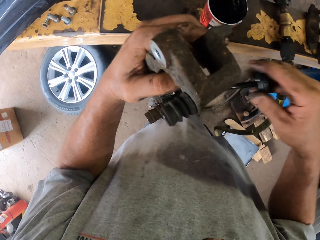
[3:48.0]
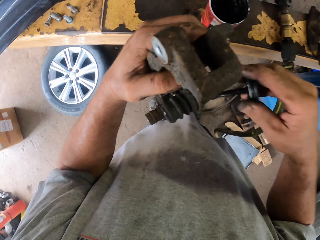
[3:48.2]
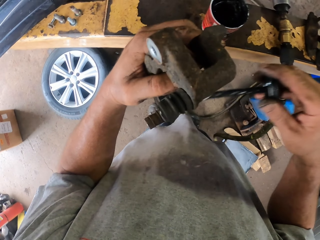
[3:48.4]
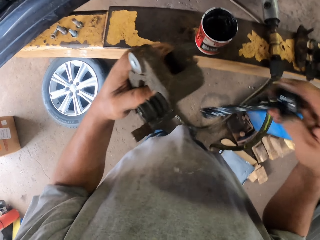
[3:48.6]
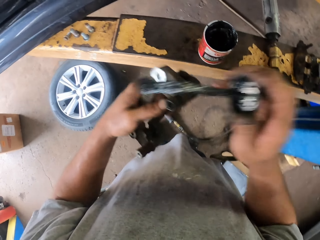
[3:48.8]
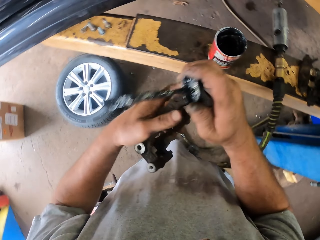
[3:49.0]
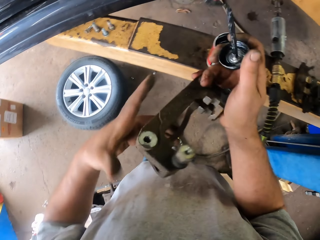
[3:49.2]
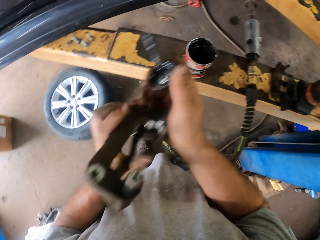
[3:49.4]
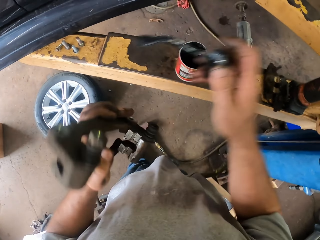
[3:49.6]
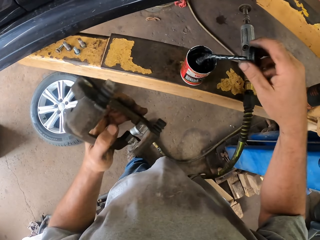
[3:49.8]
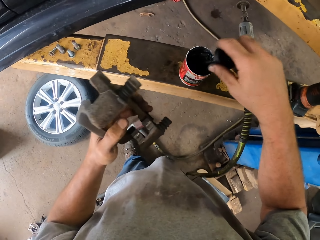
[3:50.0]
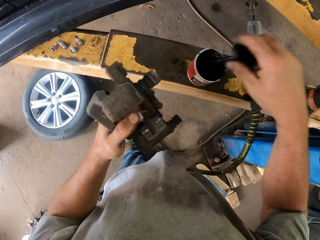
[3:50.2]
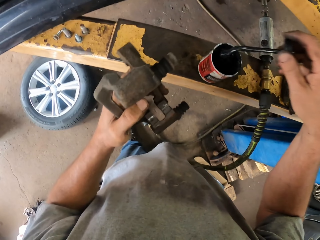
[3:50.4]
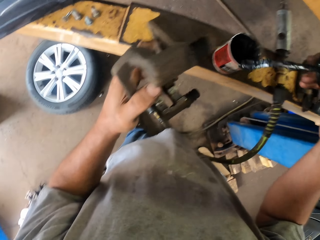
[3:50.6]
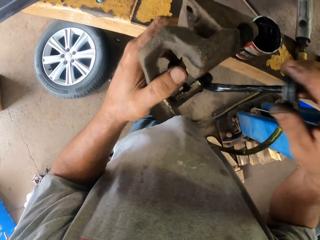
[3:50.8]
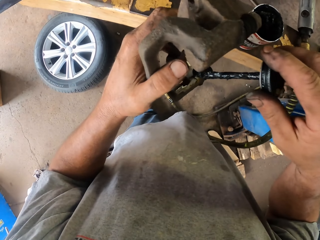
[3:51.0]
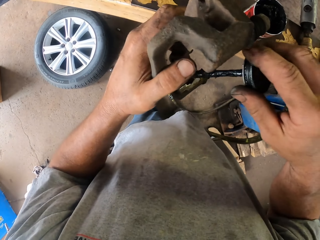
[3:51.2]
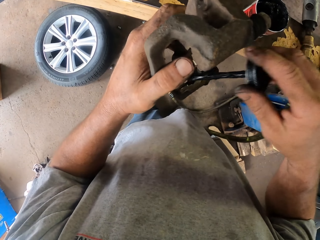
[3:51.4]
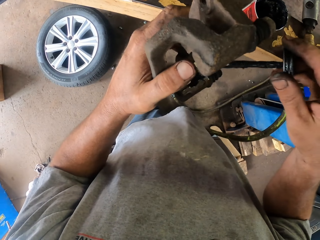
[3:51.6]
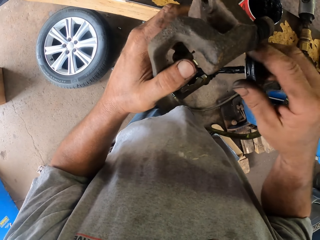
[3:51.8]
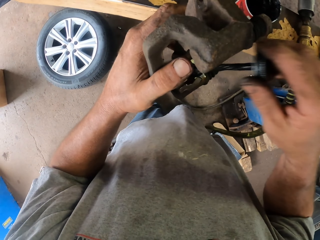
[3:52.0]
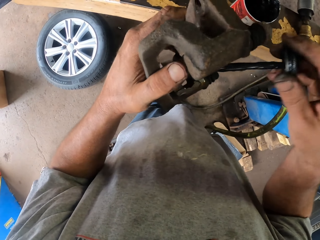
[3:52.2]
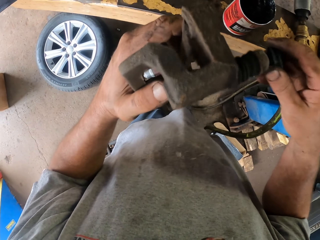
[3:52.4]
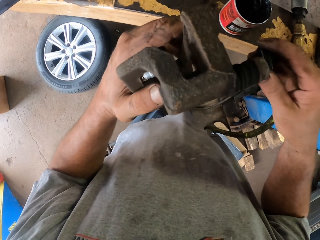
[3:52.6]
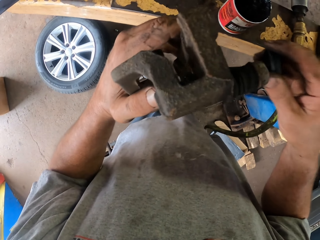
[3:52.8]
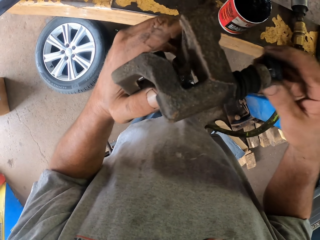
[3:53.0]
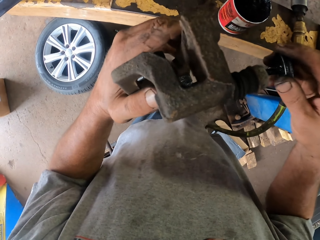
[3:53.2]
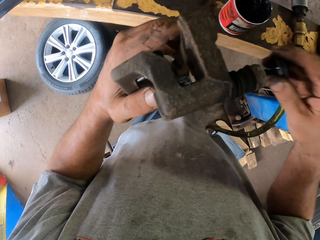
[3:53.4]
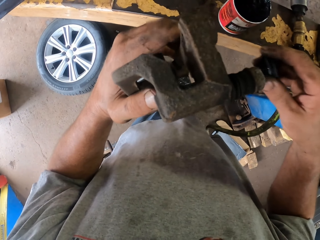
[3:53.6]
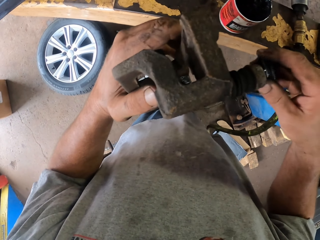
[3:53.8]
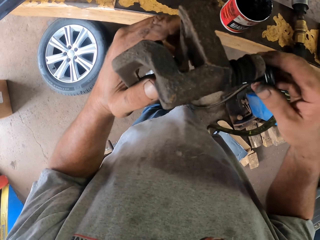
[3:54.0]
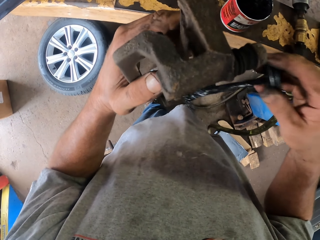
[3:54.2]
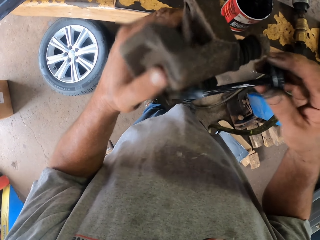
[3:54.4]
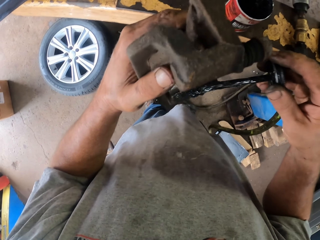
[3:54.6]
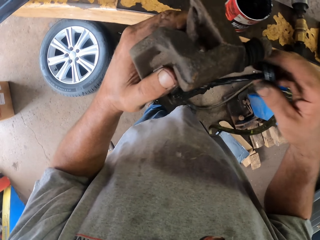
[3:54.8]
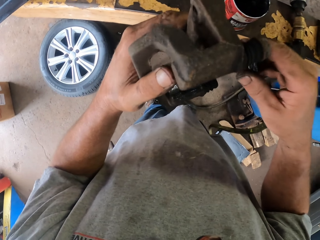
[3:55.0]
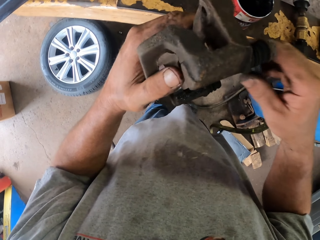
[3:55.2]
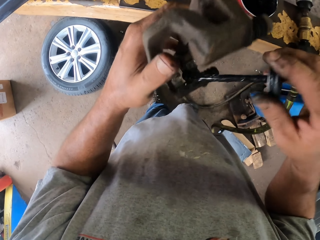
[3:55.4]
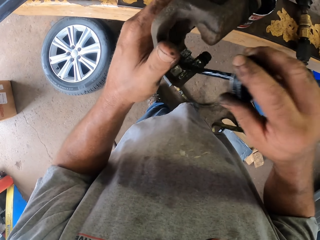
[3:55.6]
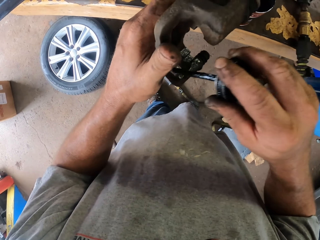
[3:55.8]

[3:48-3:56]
The camera wearer dips the oil brush in the oil can. They oil the car spare part.

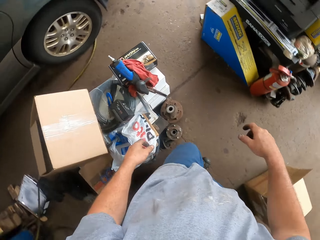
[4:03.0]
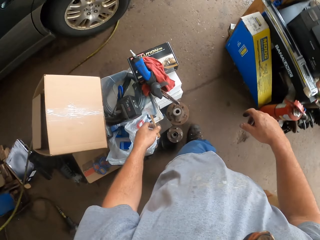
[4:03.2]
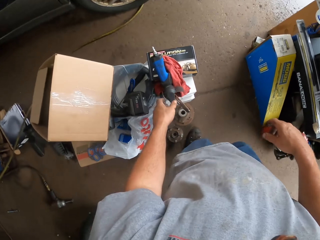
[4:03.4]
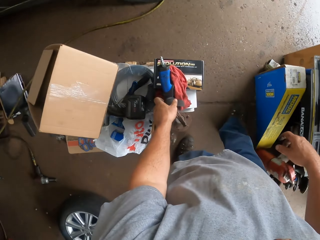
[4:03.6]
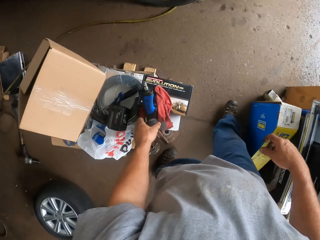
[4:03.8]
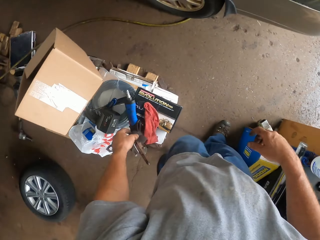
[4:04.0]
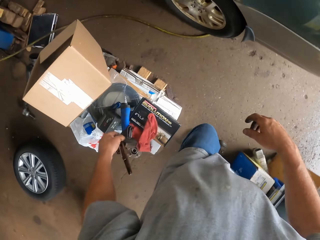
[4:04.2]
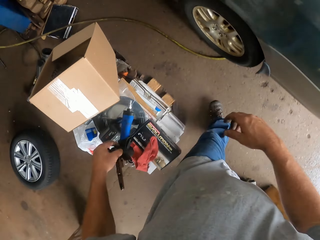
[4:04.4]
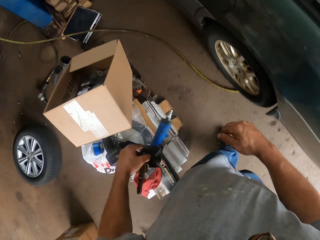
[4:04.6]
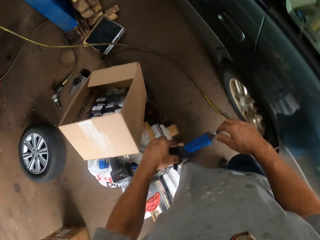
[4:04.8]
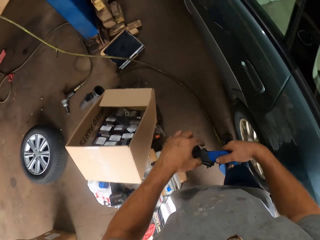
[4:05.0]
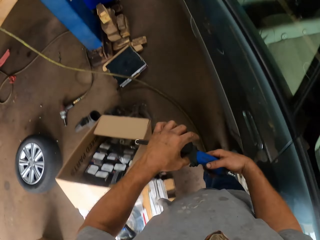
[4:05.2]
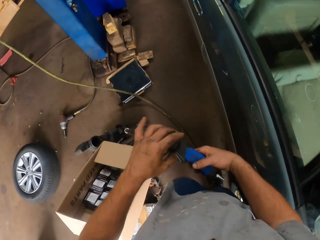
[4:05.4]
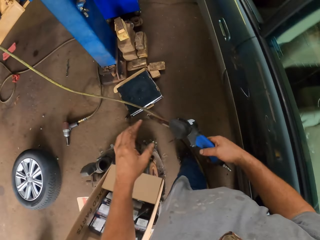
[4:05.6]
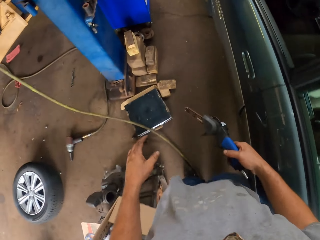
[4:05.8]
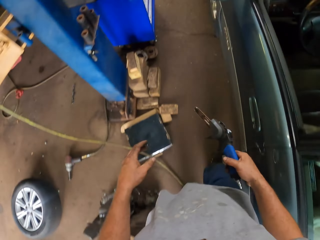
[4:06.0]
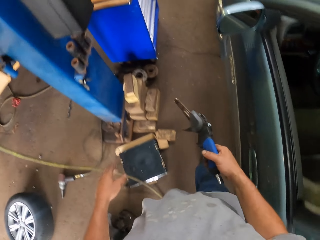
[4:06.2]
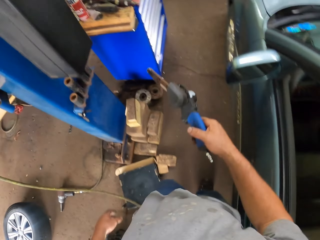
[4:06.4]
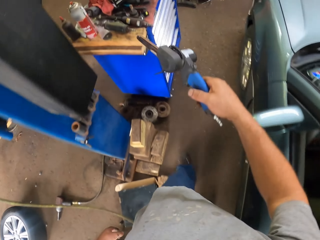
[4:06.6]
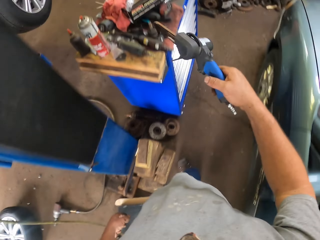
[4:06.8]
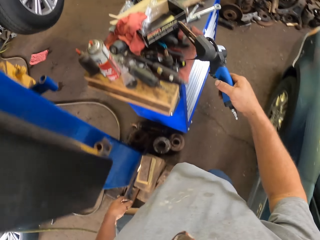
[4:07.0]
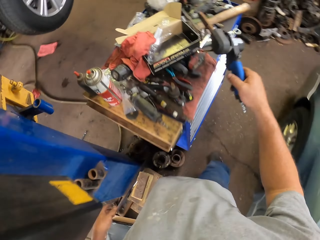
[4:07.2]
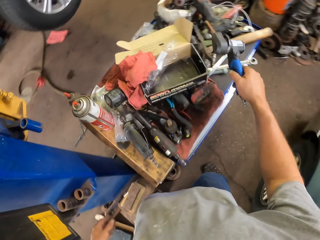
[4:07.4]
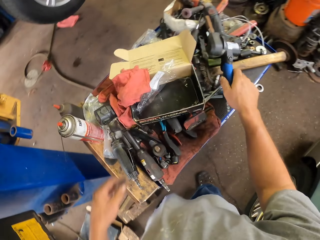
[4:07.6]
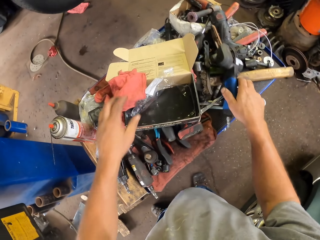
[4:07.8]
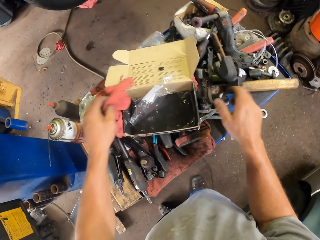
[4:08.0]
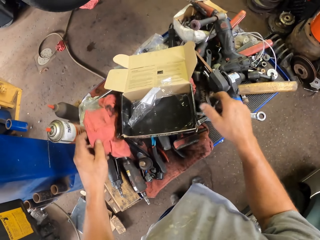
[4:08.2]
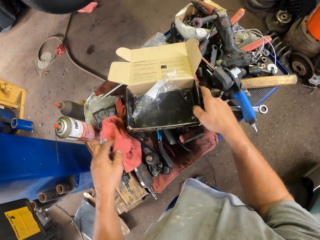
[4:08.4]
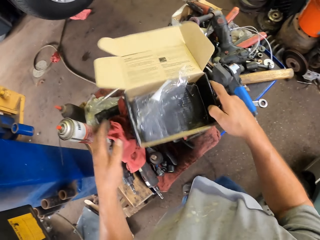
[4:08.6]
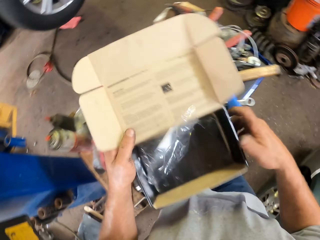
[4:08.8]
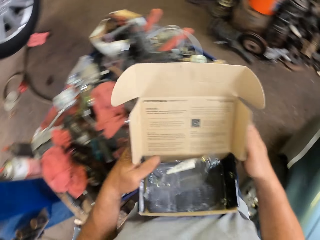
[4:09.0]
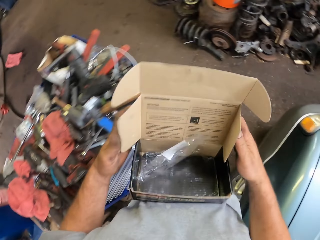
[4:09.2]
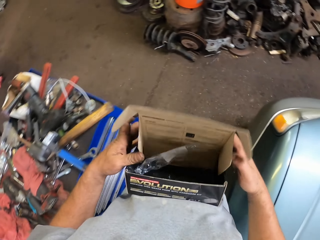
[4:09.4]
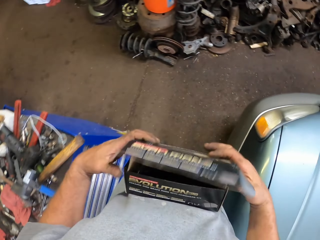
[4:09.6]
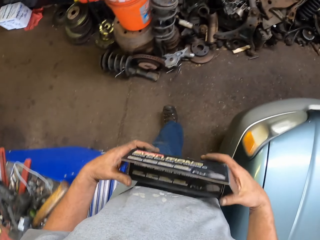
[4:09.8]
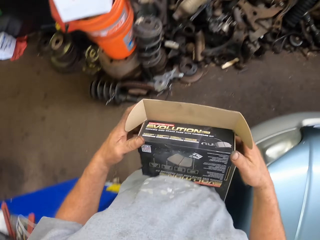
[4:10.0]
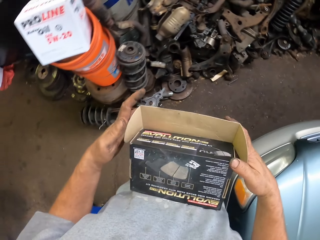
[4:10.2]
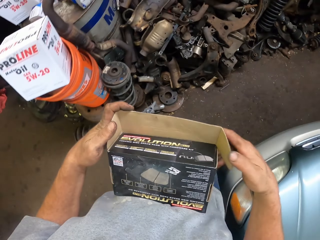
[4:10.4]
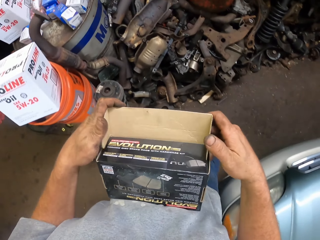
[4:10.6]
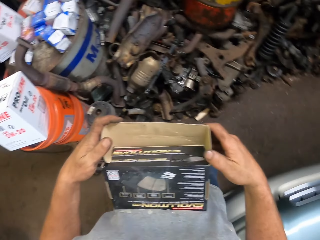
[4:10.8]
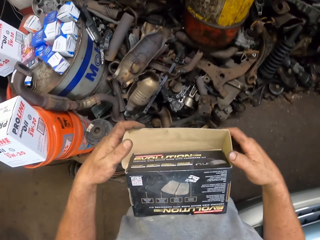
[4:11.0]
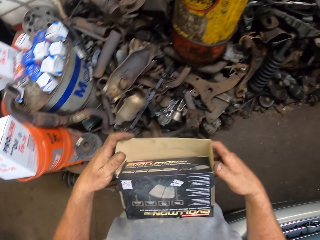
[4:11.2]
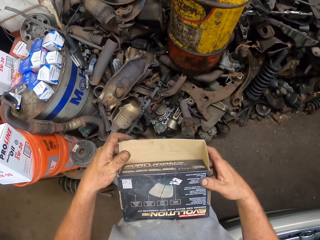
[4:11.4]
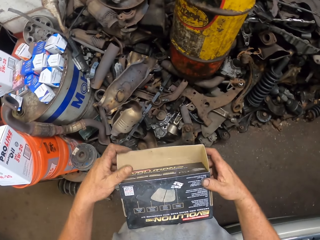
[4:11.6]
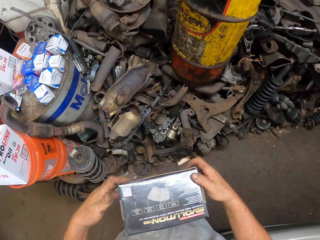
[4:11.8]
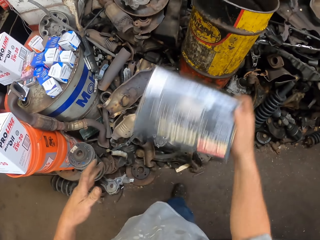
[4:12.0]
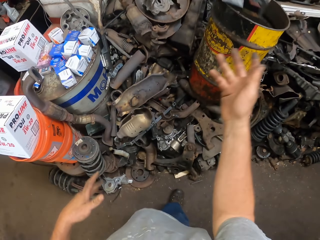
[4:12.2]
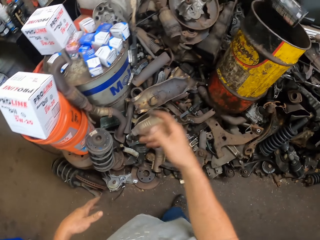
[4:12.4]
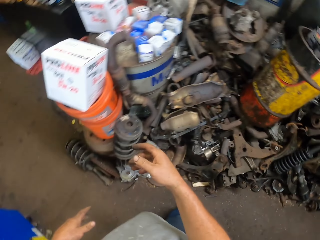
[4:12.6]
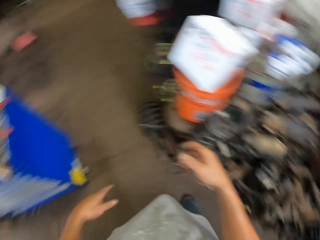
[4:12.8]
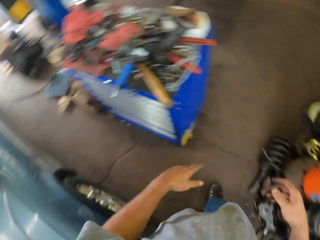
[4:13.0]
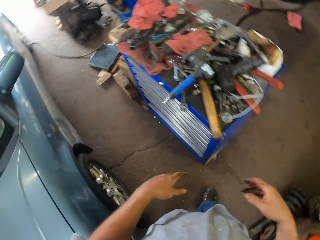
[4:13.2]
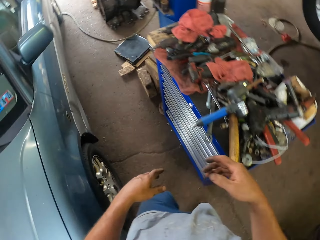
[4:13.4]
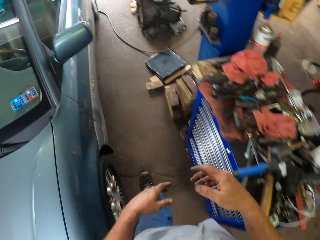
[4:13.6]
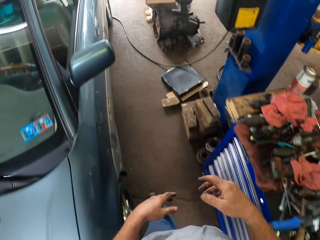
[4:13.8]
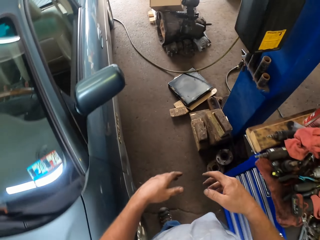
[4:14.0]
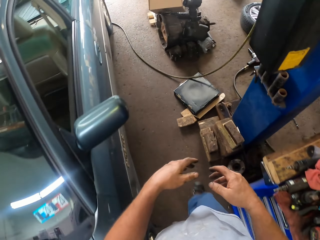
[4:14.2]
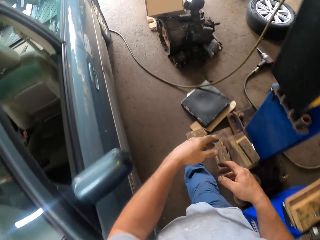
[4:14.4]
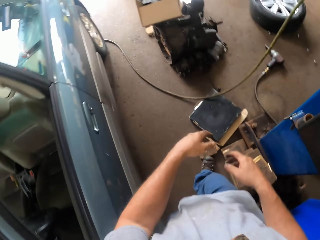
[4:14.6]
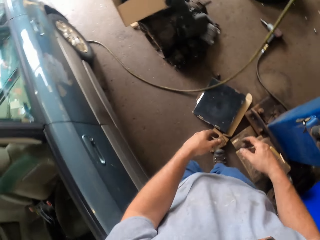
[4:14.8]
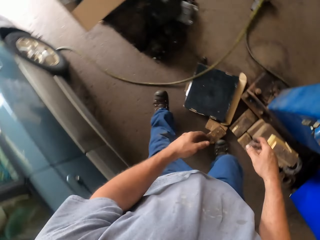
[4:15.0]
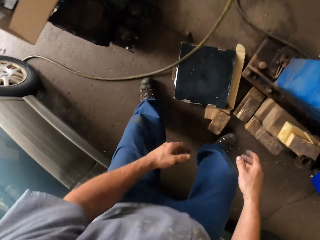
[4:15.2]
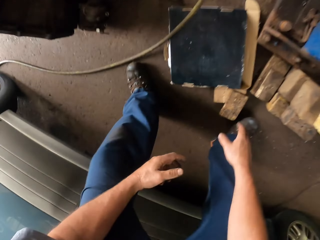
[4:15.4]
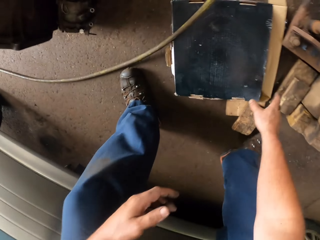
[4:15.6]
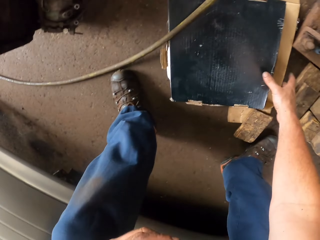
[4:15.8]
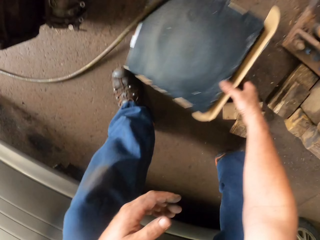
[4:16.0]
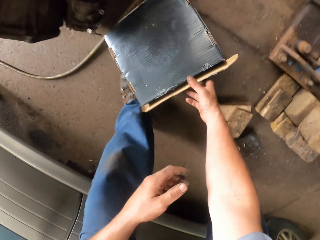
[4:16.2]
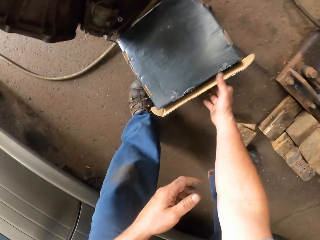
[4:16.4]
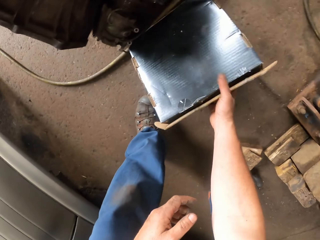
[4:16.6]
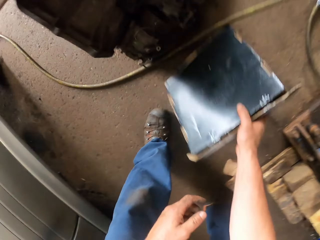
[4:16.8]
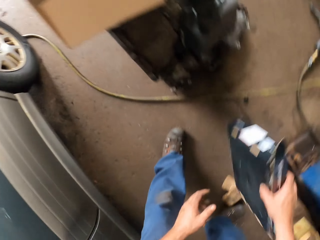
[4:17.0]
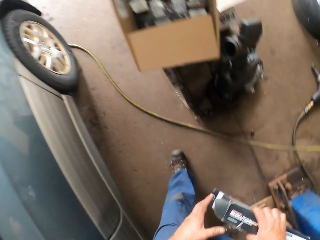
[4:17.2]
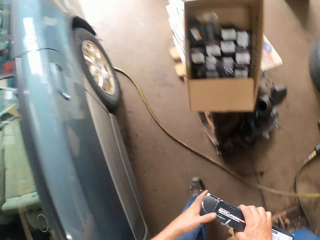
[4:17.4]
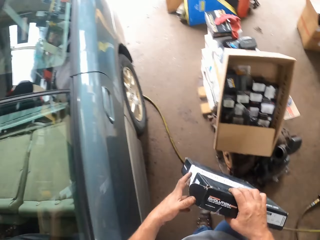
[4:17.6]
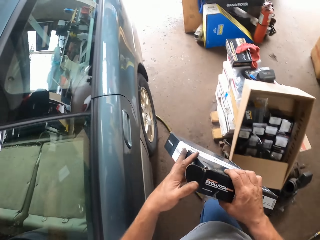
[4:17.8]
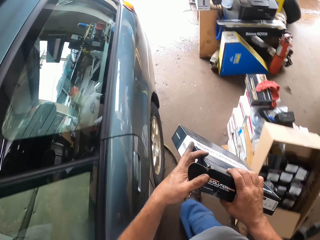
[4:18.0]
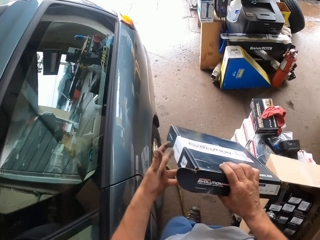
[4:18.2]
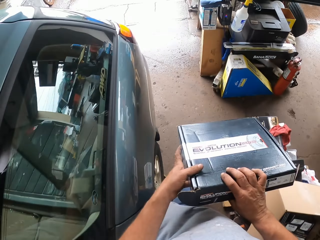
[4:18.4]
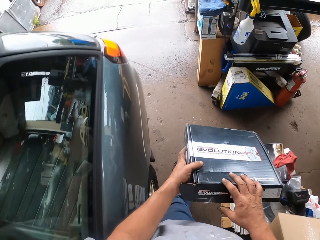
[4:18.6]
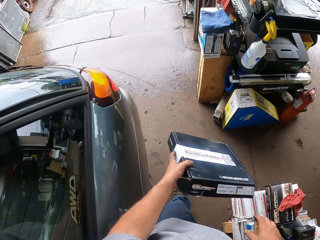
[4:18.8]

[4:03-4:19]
The camera wearer takes a spanner. They walk around the garage. They put the spanner on the table. They fold a box and pick up the box. They throw the box away. They walk around the garage. They take a box. They walk around the garage.
